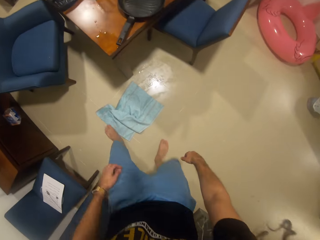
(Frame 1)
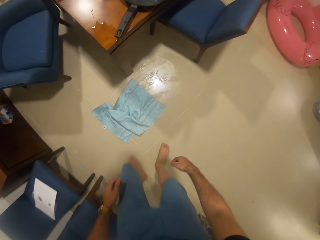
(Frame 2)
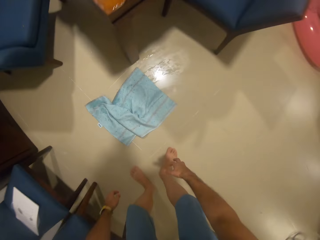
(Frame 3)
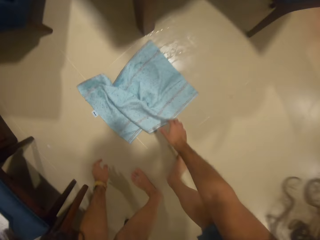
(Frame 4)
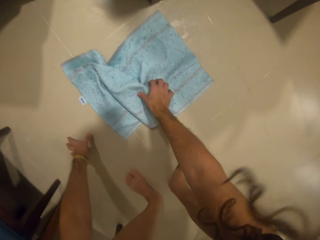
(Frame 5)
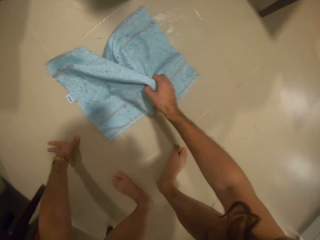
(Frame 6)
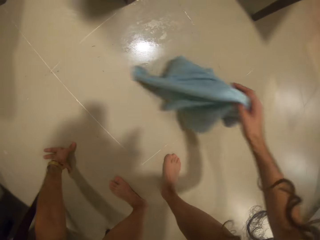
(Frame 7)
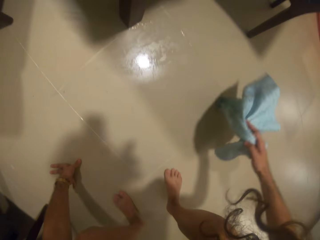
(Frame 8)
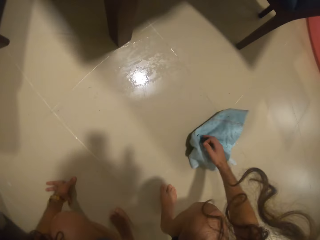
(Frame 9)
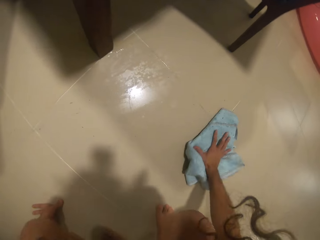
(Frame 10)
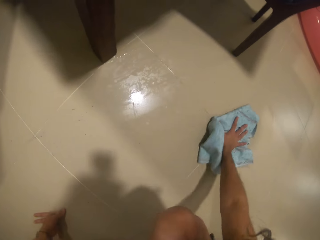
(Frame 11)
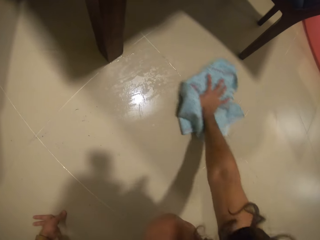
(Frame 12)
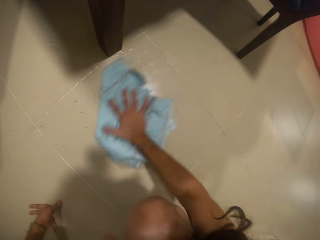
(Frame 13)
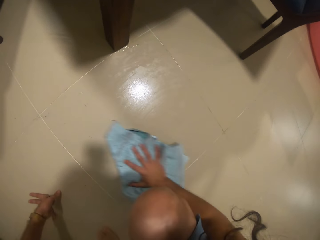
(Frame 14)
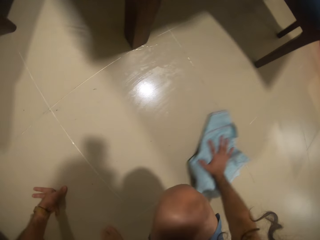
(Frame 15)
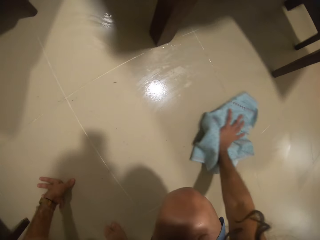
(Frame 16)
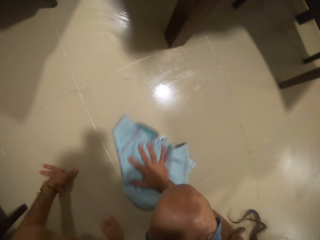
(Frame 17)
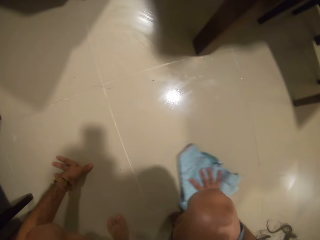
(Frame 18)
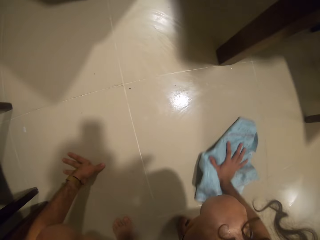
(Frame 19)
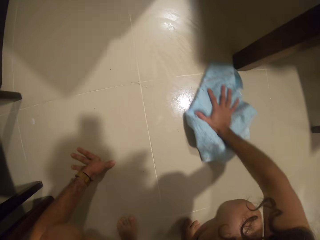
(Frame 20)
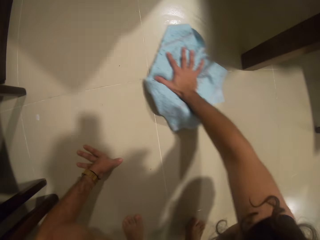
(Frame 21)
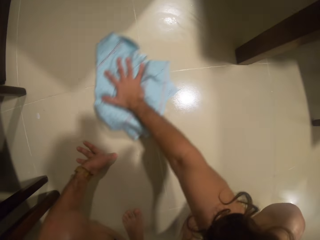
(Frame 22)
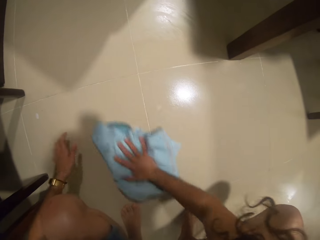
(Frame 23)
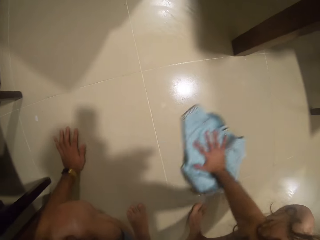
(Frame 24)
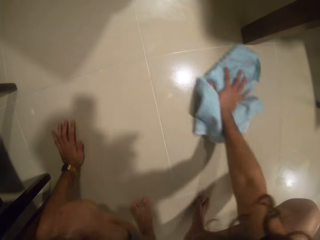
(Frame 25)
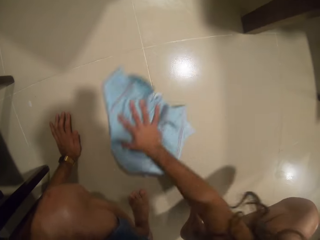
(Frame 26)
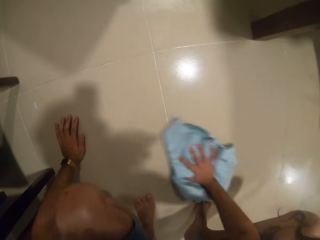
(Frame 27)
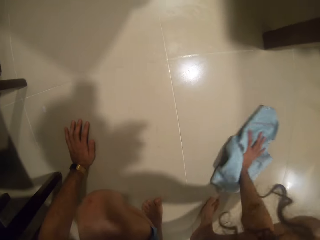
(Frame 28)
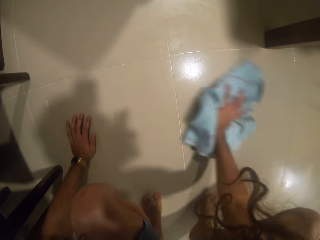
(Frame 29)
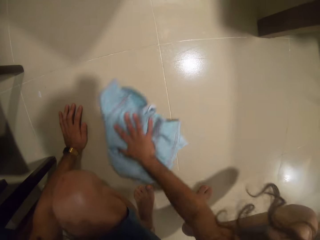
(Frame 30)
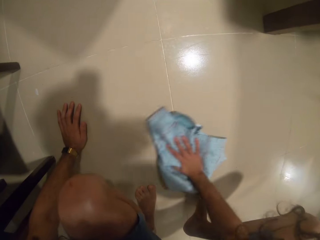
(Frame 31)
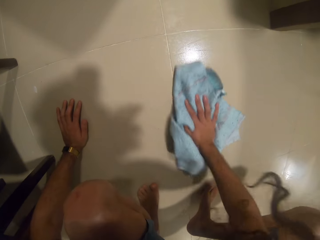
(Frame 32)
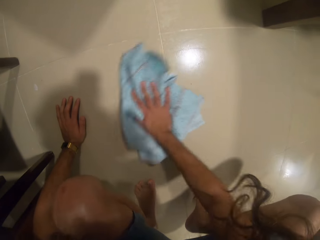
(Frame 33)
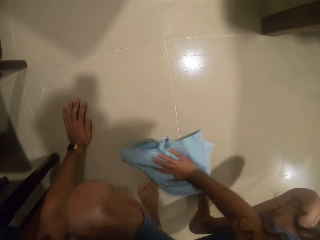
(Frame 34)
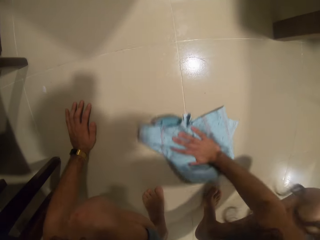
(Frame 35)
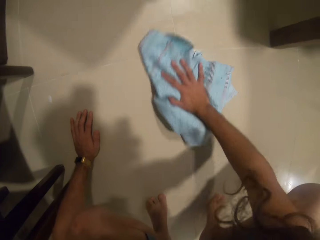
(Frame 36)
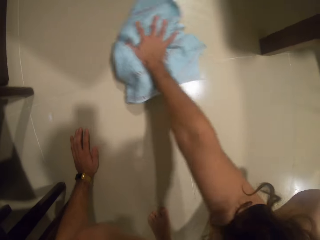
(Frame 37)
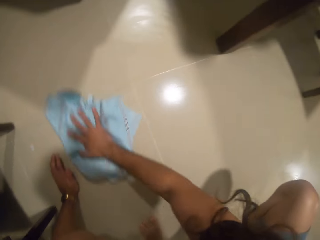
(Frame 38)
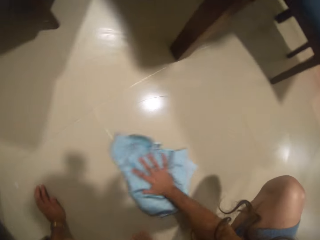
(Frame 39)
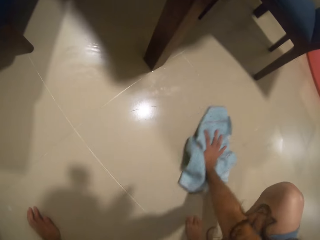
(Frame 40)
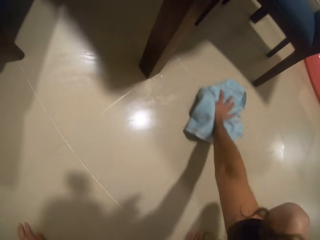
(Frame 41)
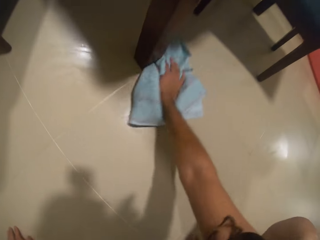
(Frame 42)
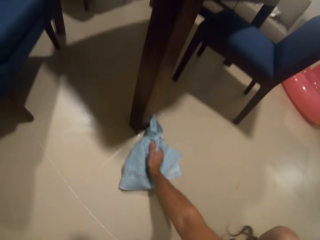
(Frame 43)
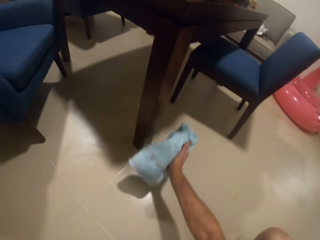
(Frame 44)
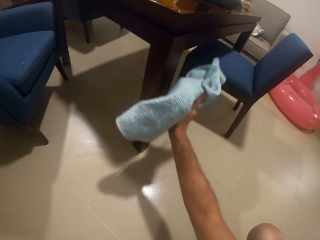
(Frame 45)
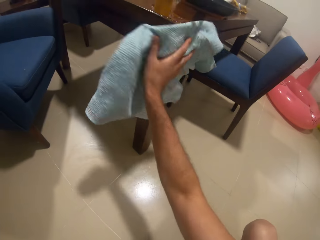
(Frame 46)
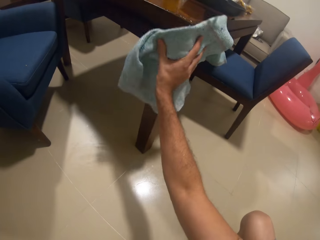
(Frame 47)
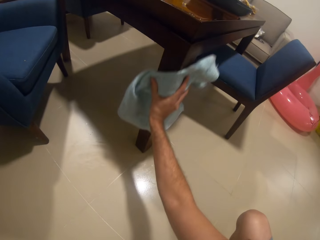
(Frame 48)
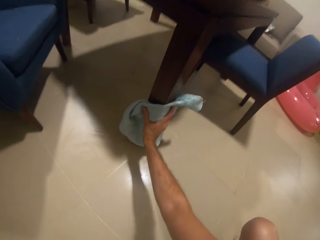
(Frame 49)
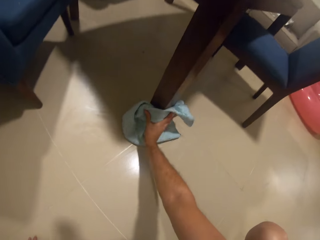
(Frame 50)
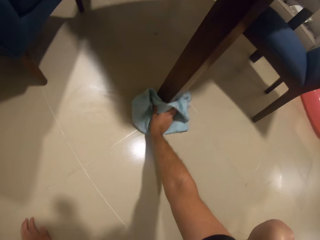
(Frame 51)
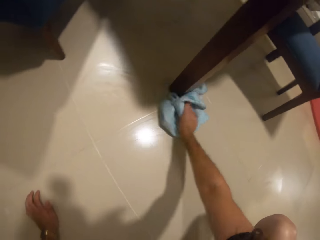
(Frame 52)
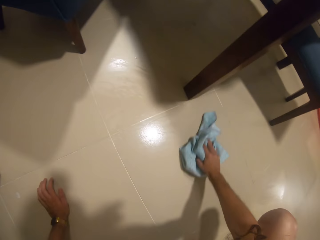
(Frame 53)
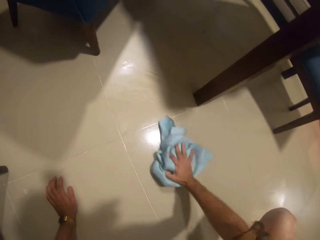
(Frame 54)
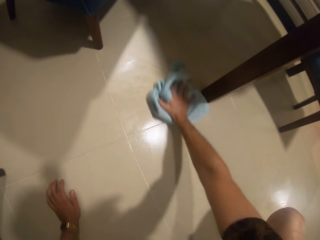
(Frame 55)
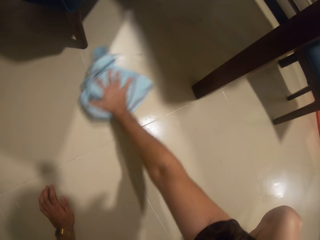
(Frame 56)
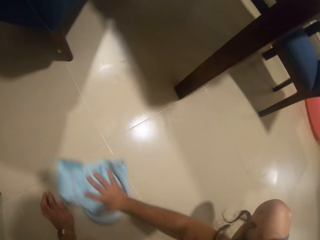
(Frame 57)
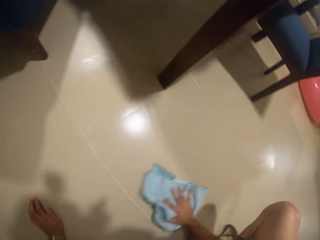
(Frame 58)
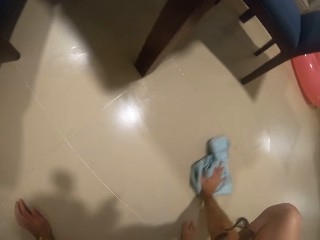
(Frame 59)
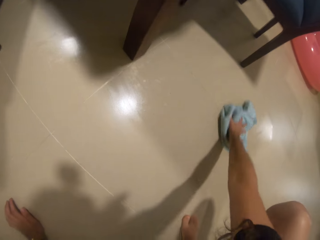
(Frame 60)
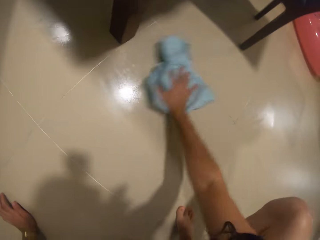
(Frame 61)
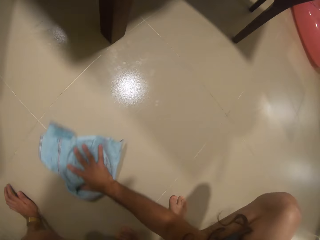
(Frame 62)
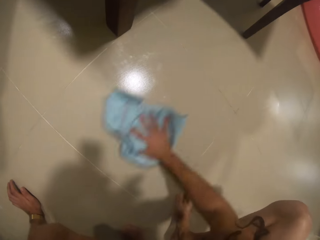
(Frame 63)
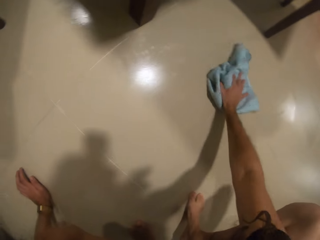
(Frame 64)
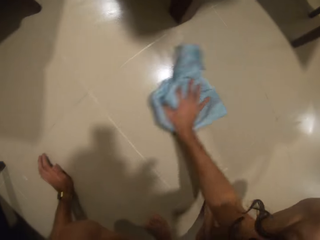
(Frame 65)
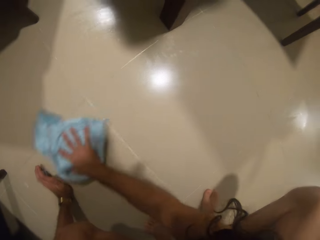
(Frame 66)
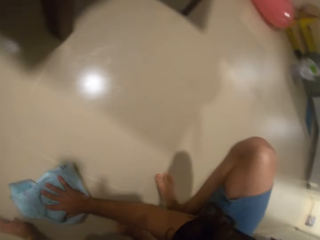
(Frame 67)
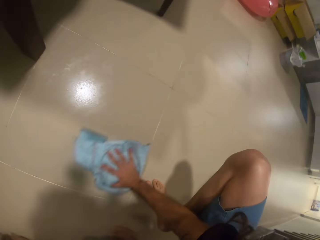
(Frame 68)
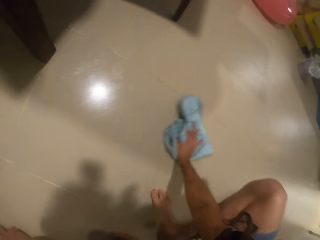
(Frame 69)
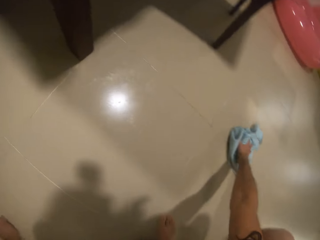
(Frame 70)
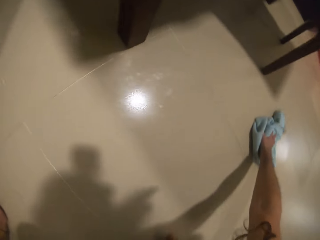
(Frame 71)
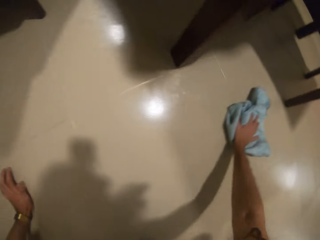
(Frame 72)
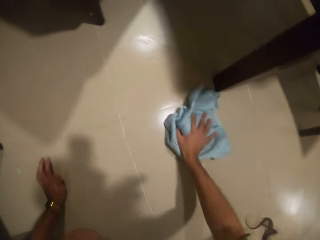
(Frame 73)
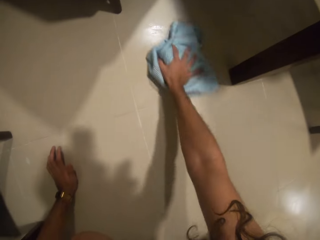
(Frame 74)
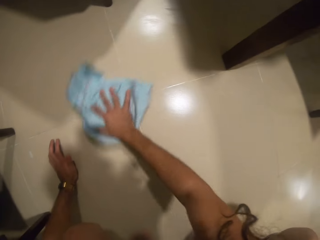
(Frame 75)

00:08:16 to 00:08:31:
The camera wearer picks up the duster. They wipe the spilled drink with the duster. They wipe the table with the duster. They wipe the floor with the duster.

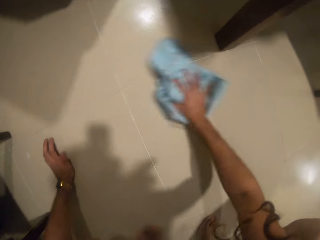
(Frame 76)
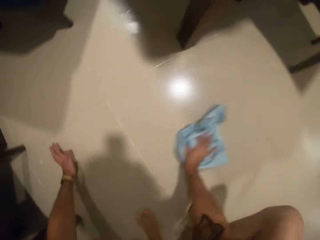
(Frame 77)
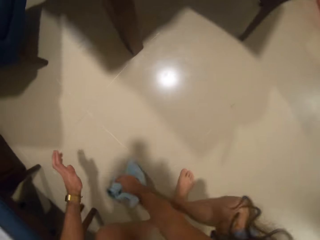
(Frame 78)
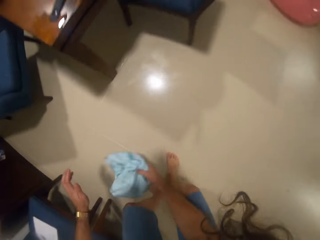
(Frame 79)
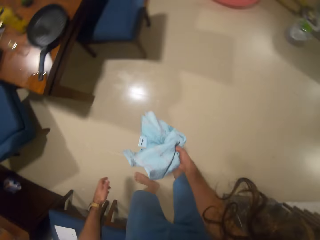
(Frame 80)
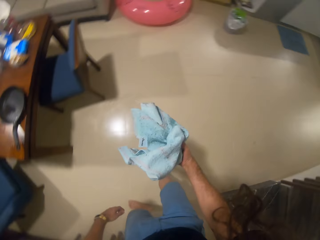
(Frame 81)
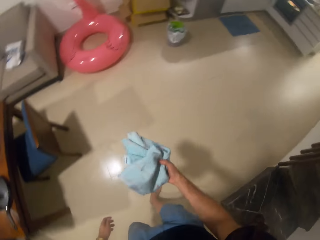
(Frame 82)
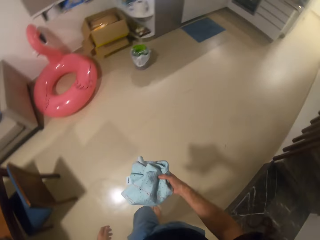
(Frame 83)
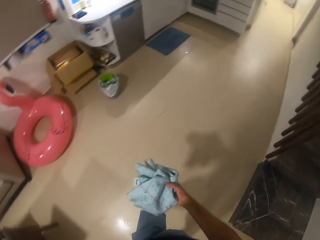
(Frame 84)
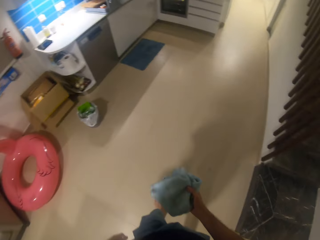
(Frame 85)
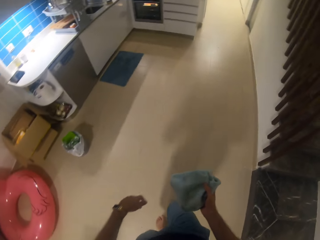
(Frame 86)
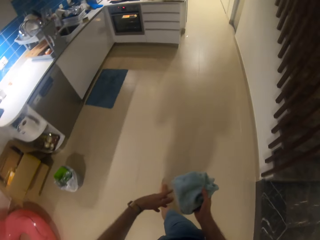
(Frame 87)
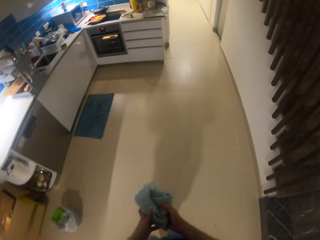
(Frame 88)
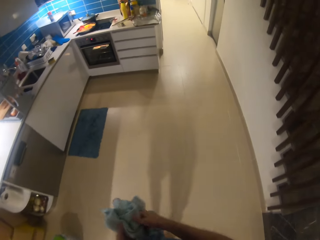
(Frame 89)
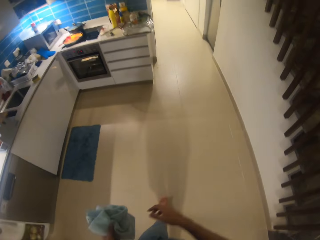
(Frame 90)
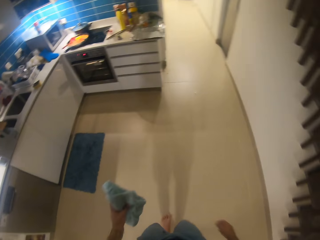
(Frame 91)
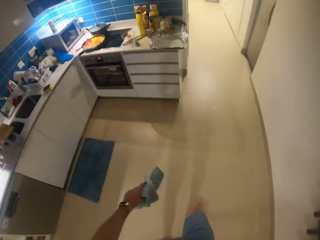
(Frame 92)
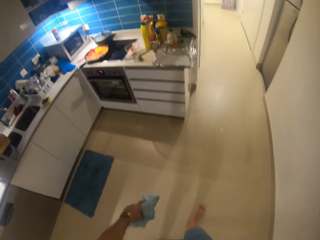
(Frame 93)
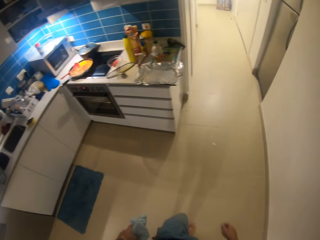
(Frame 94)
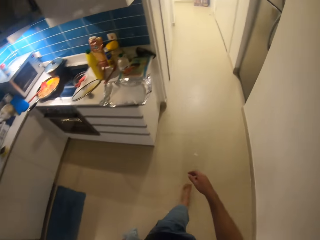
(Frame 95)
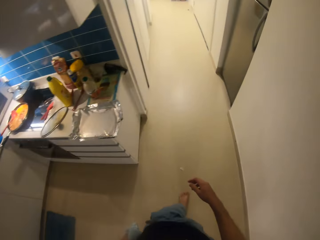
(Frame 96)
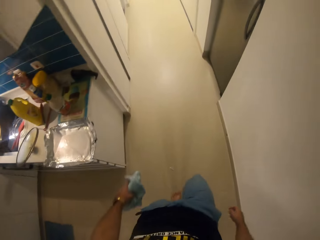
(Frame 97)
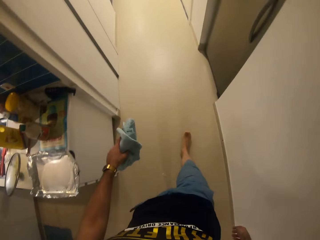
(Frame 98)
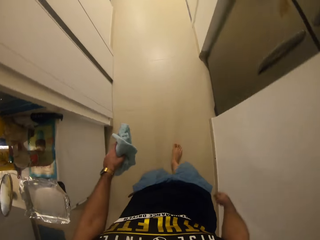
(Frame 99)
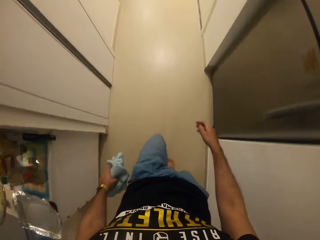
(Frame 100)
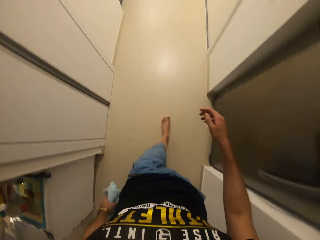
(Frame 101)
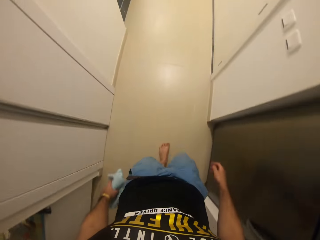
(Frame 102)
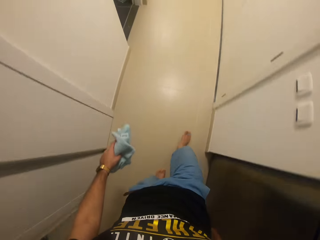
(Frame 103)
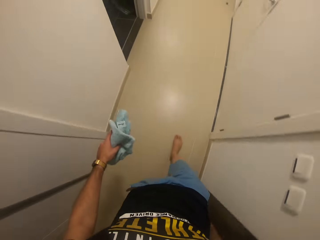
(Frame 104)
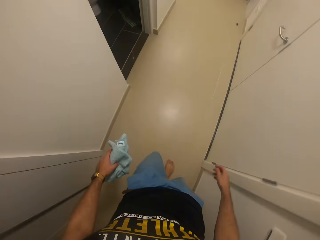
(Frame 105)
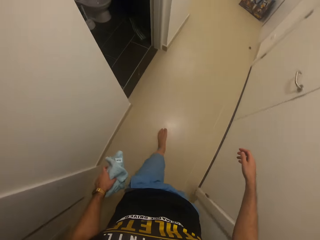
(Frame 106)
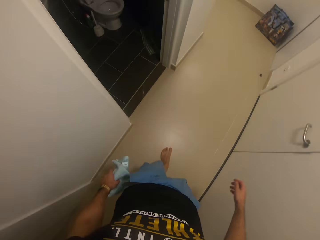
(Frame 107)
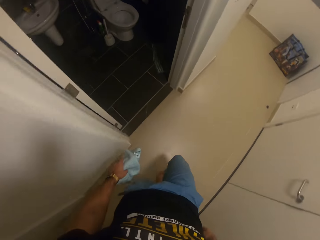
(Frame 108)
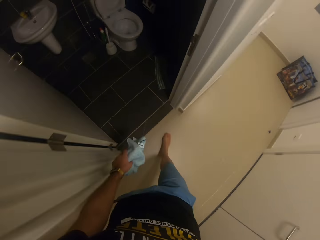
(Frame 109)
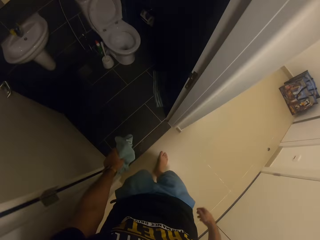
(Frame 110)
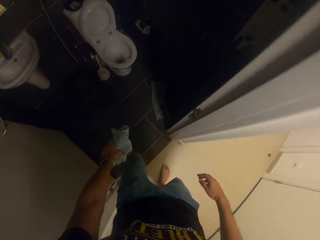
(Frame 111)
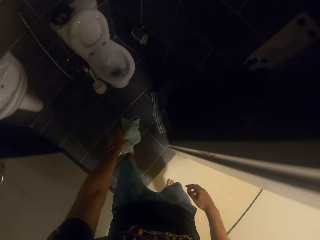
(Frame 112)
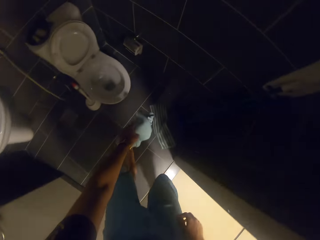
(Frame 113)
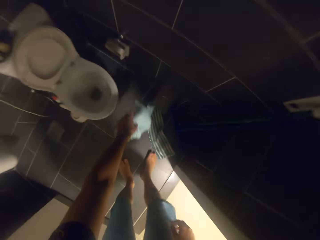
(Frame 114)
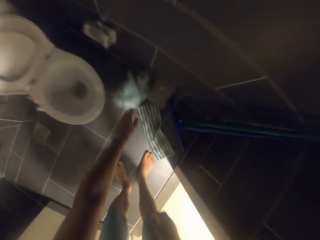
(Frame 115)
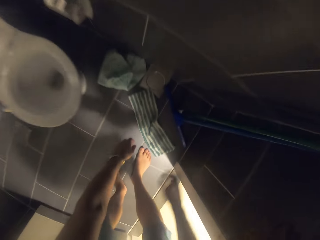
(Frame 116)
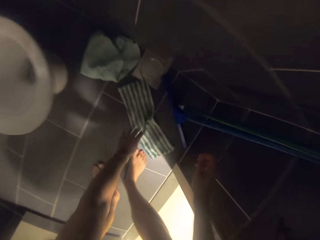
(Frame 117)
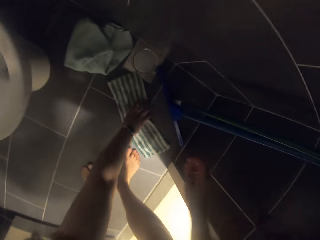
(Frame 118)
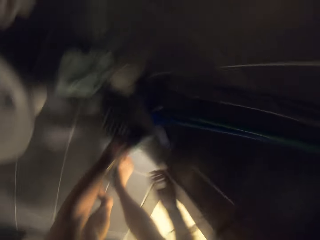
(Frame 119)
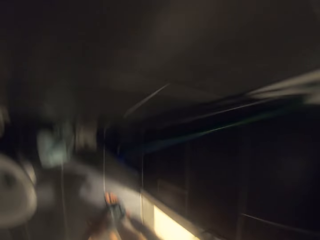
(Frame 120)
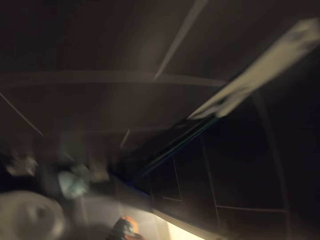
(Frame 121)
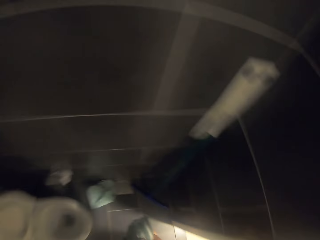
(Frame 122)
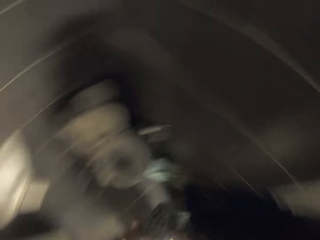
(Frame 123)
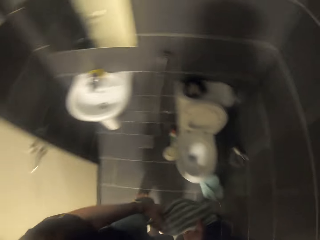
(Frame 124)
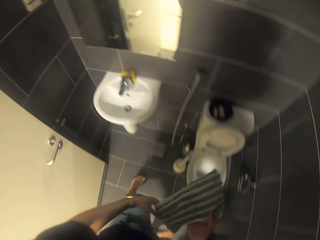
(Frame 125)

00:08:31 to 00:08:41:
The camera wearer walks around the house. They put the duster in the toilet. They pick up a mop refill.
